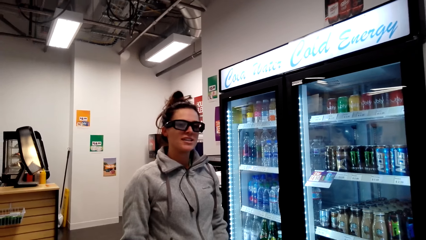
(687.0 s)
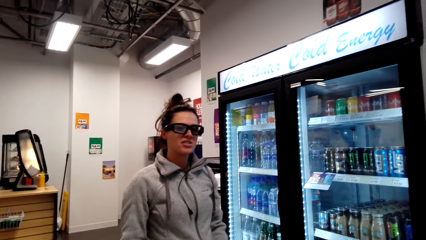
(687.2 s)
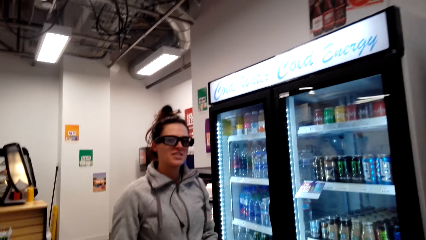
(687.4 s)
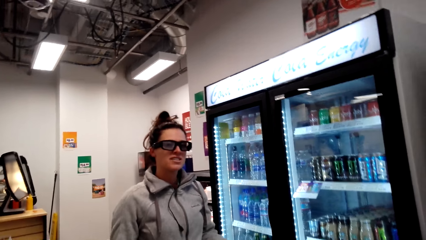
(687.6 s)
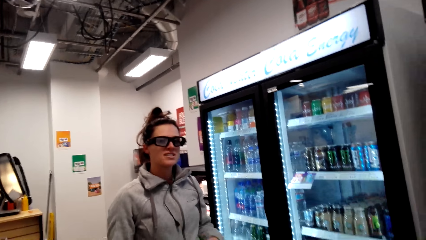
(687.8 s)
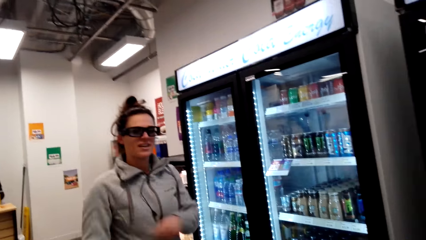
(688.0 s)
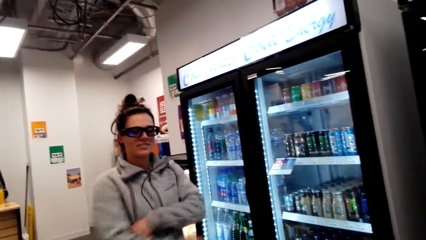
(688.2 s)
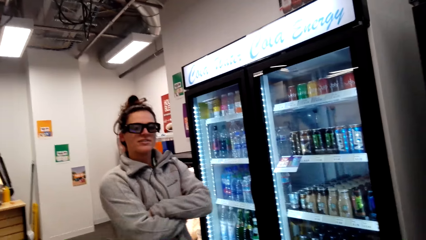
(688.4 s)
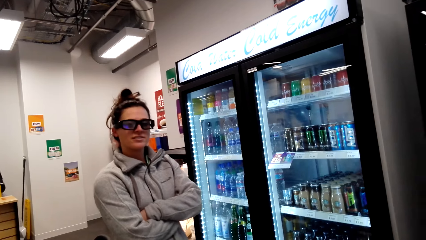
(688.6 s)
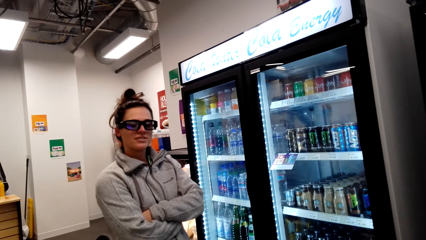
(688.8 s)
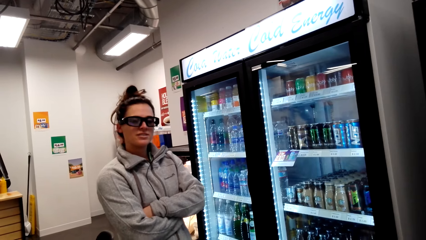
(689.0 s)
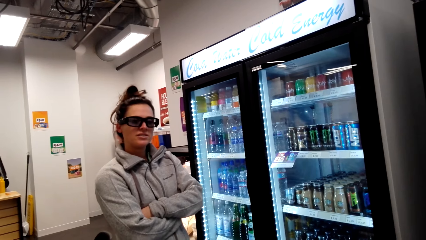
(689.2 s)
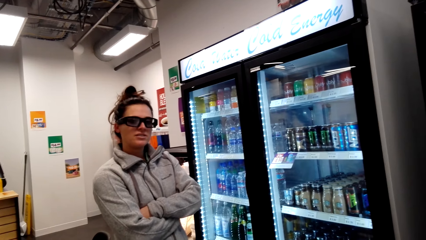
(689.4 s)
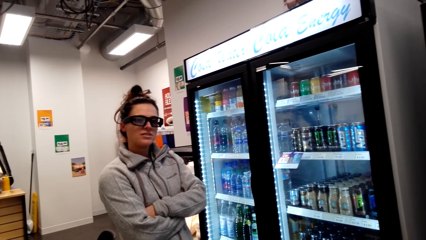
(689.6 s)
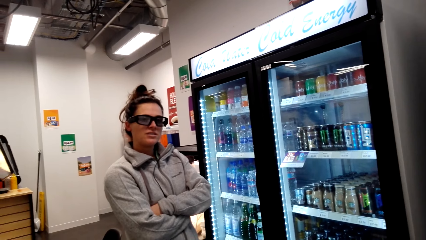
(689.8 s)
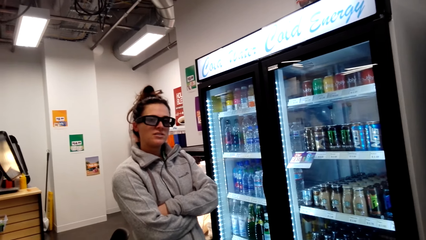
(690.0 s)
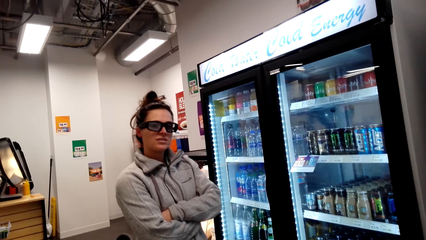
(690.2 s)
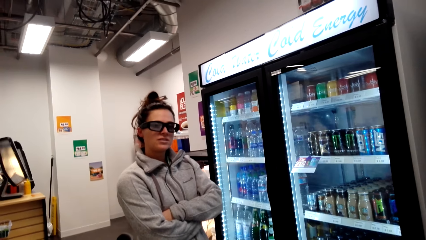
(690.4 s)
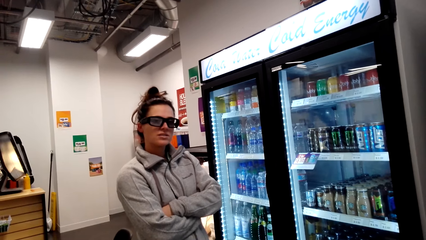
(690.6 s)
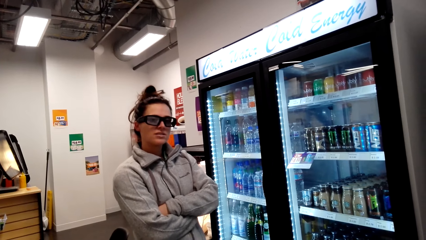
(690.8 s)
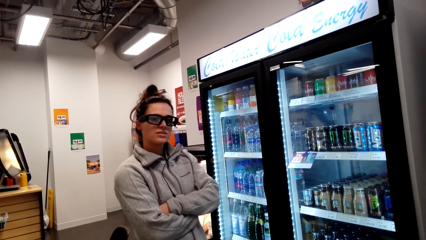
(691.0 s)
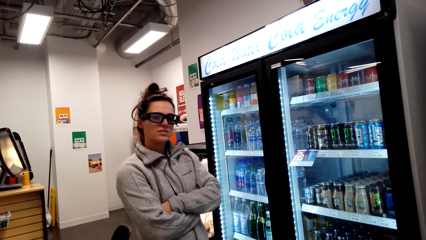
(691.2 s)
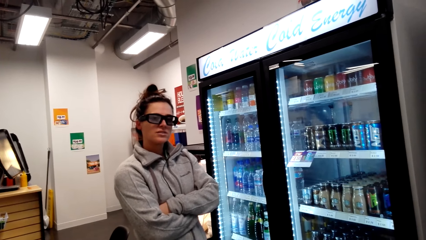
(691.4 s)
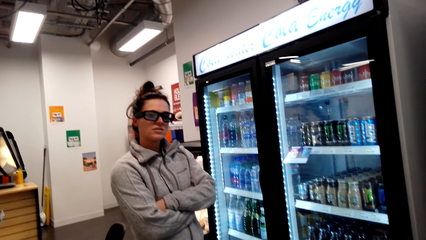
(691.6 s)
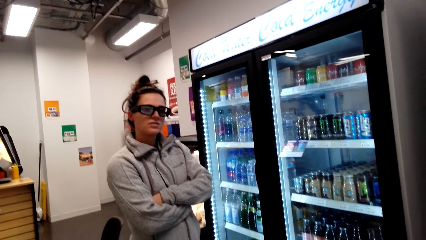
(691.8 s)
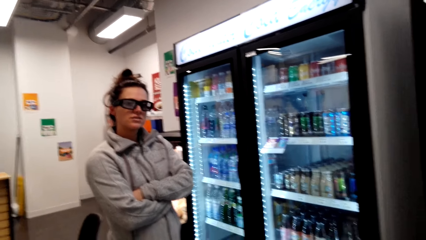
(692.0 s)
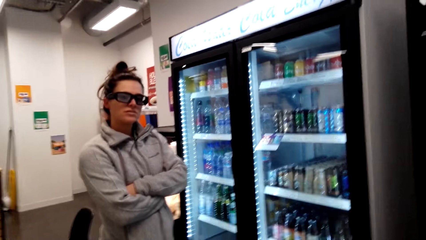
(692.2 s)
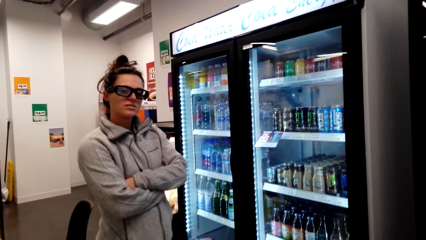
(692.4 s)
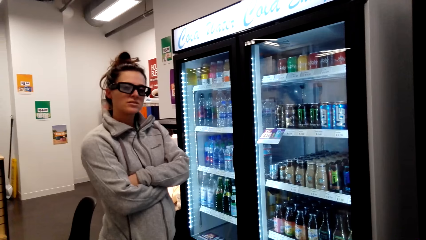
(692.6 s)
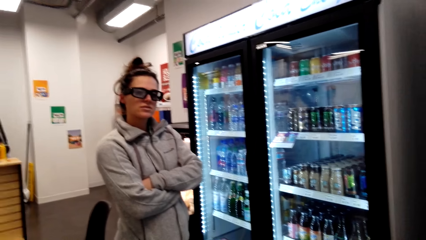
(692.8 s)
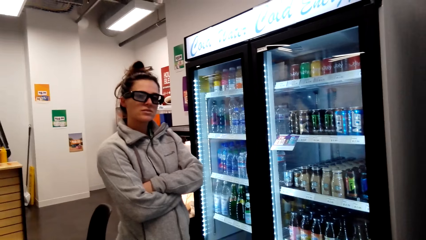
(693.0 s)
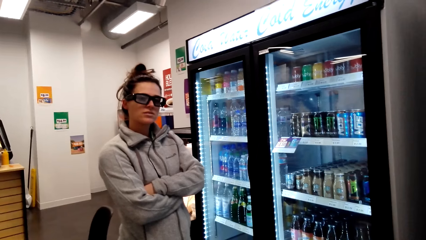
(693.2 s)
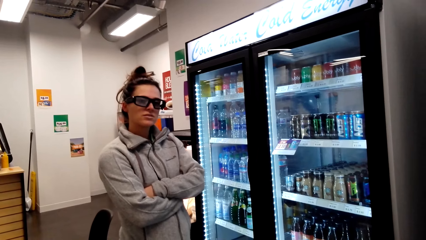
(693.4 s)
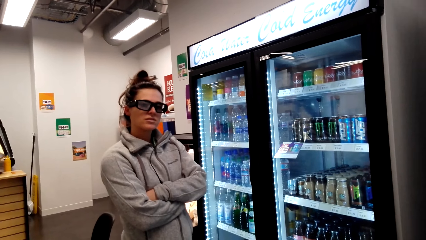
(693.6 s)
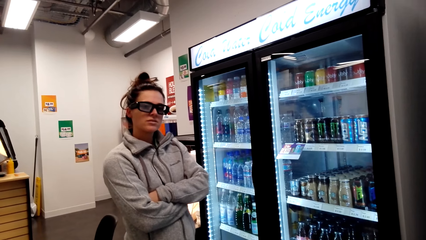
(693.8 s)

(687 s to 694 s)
A person folds their hands.

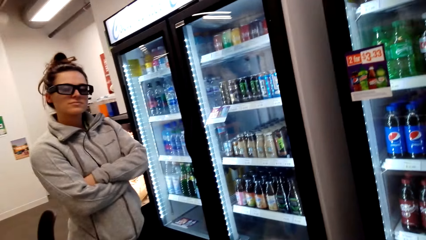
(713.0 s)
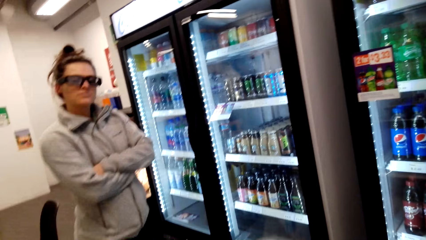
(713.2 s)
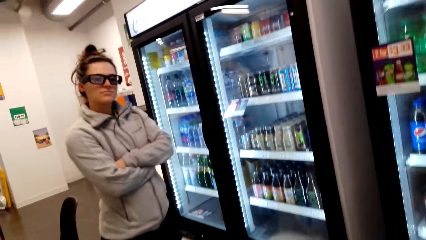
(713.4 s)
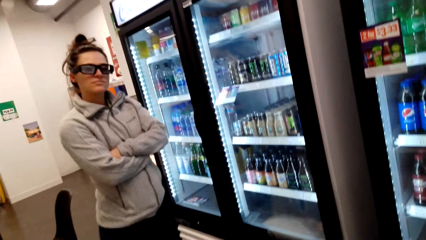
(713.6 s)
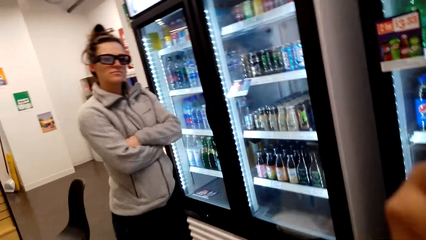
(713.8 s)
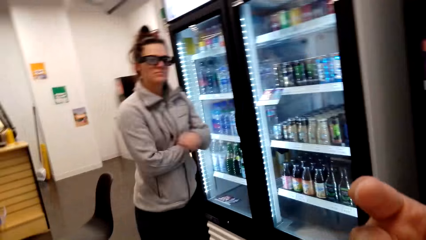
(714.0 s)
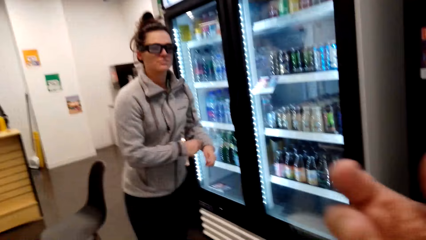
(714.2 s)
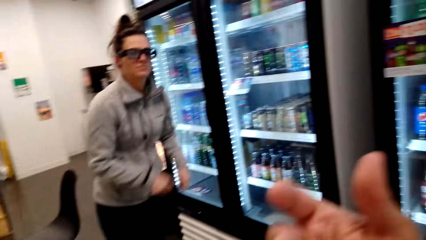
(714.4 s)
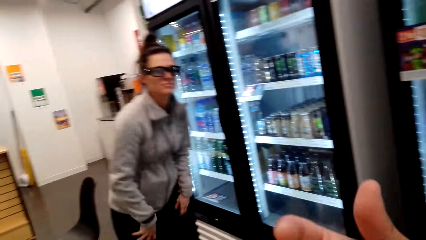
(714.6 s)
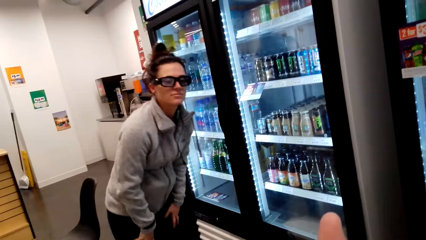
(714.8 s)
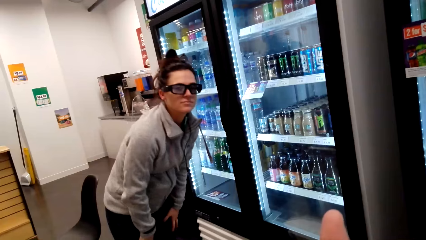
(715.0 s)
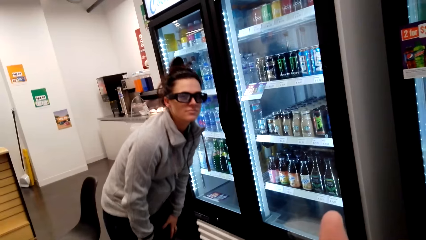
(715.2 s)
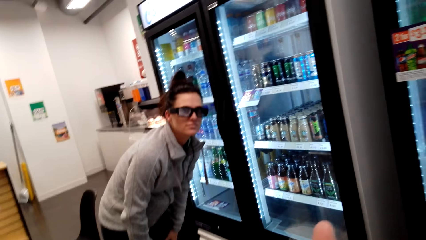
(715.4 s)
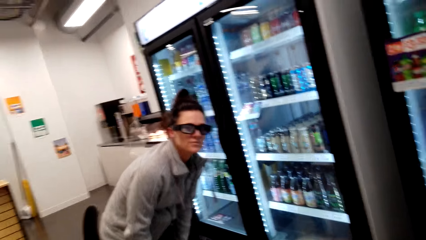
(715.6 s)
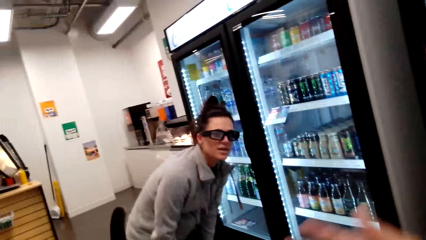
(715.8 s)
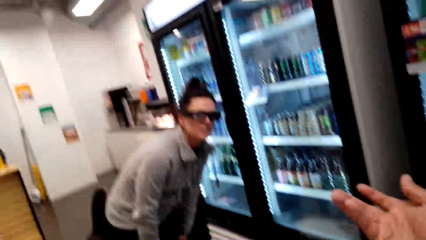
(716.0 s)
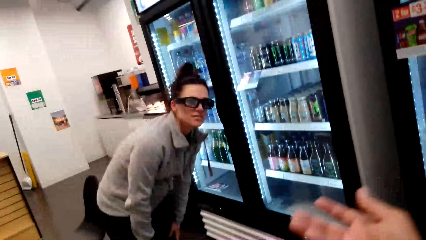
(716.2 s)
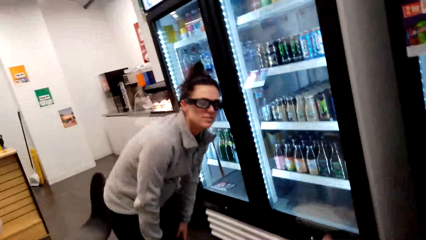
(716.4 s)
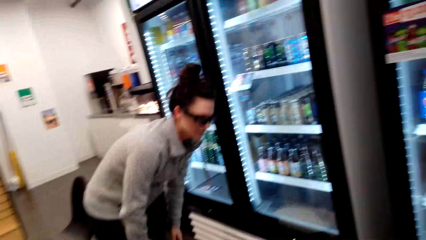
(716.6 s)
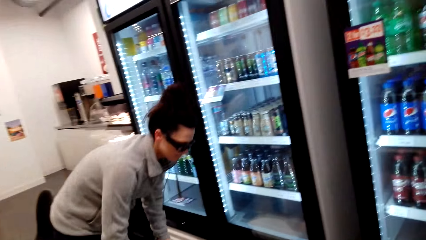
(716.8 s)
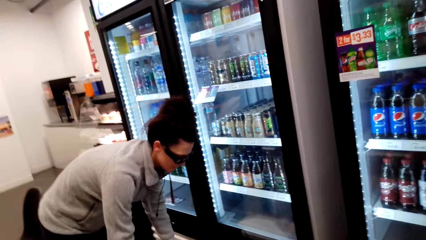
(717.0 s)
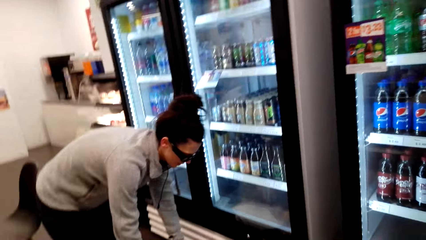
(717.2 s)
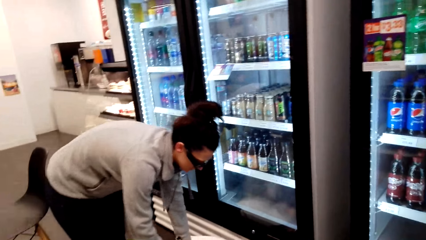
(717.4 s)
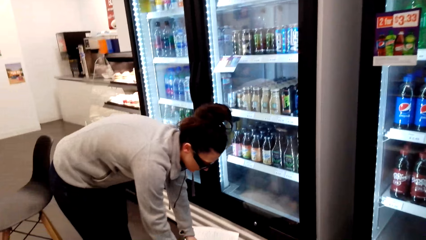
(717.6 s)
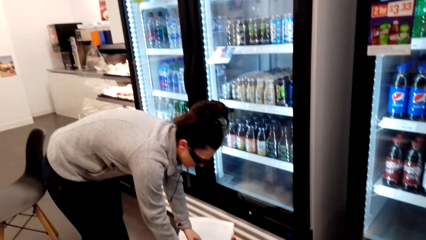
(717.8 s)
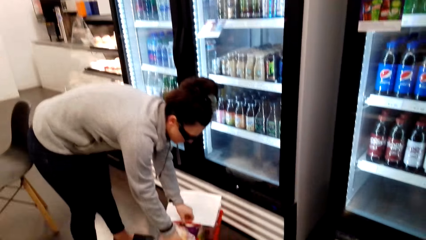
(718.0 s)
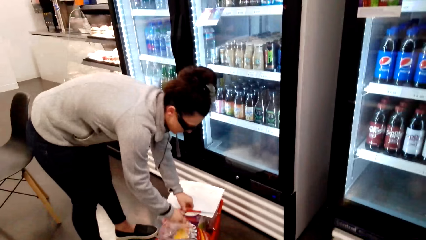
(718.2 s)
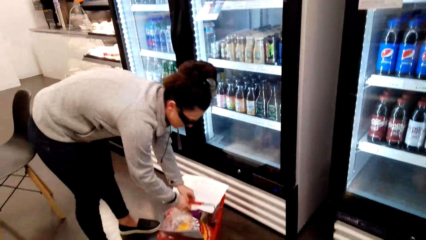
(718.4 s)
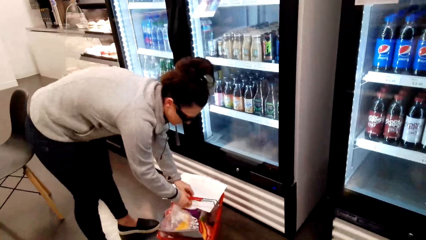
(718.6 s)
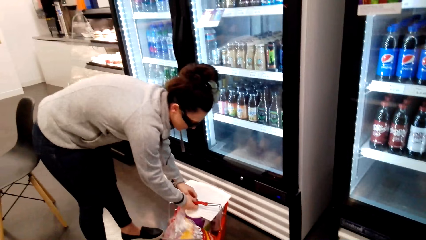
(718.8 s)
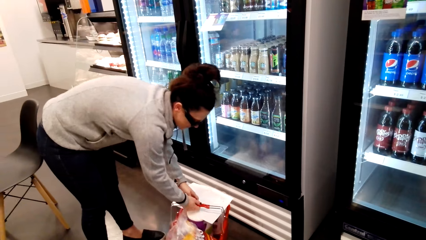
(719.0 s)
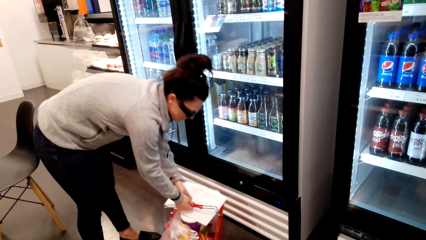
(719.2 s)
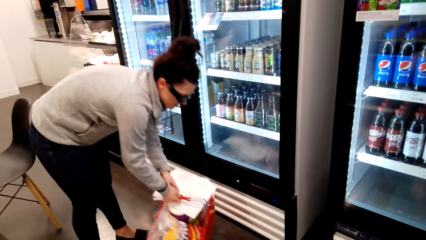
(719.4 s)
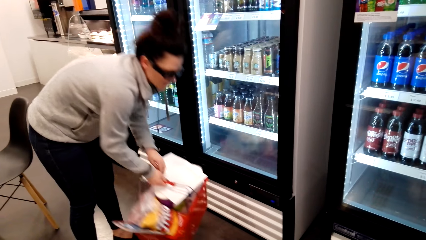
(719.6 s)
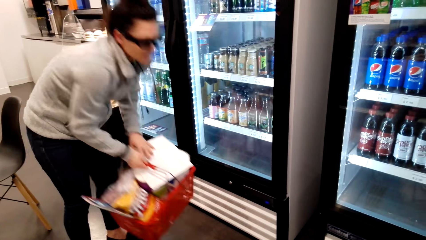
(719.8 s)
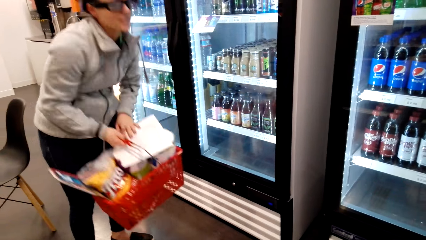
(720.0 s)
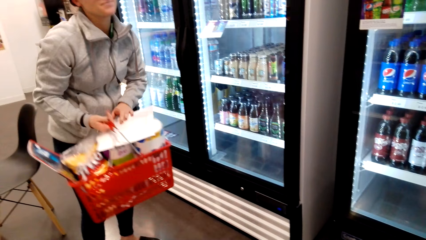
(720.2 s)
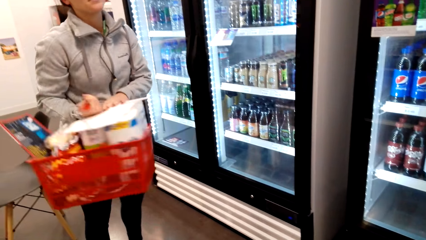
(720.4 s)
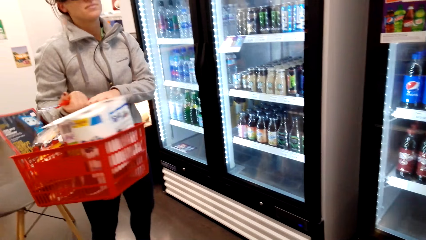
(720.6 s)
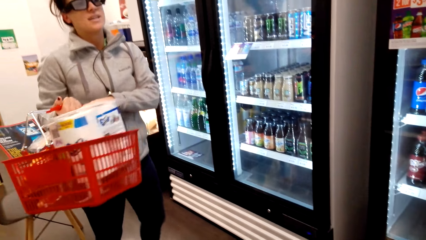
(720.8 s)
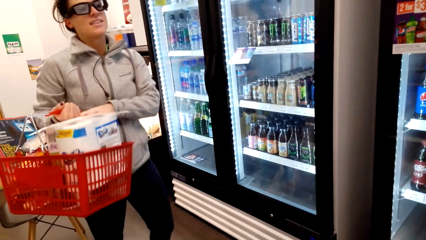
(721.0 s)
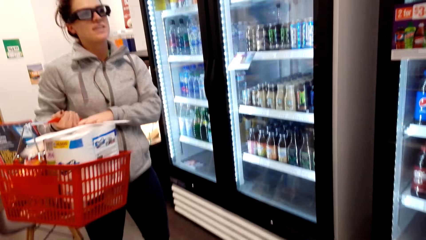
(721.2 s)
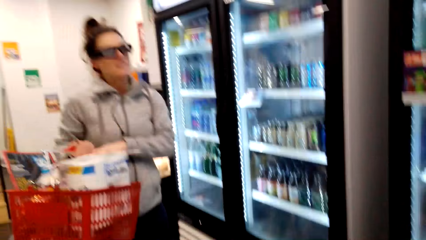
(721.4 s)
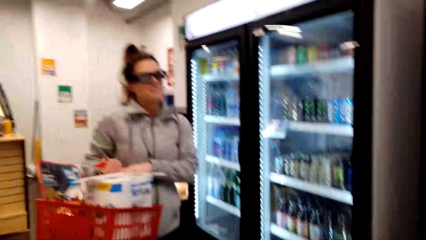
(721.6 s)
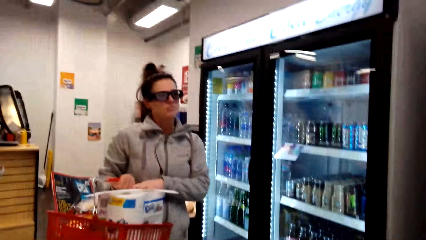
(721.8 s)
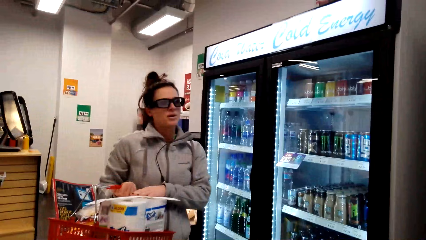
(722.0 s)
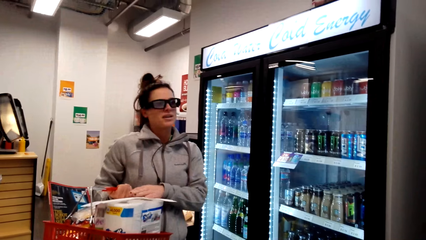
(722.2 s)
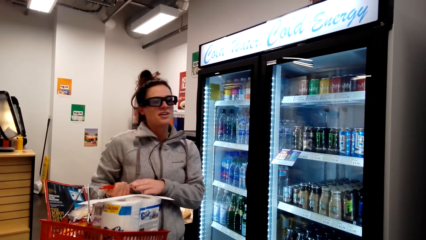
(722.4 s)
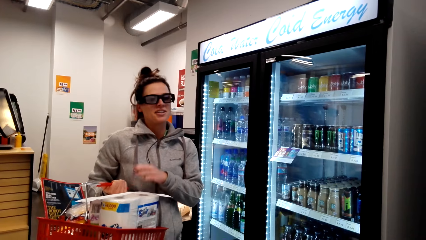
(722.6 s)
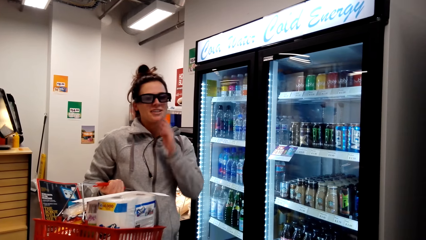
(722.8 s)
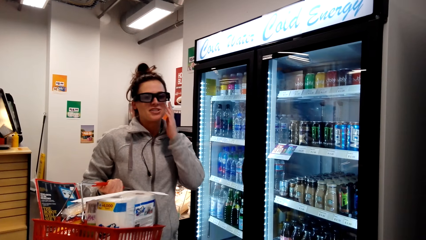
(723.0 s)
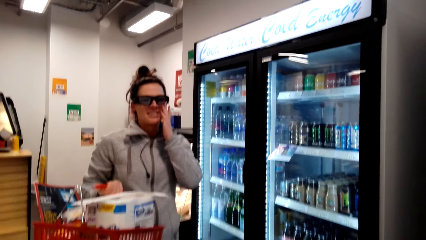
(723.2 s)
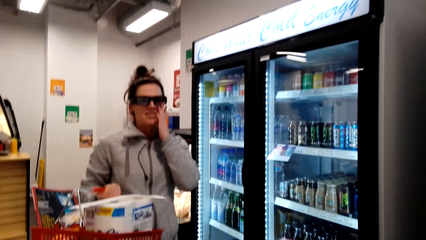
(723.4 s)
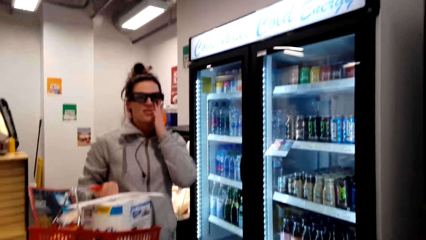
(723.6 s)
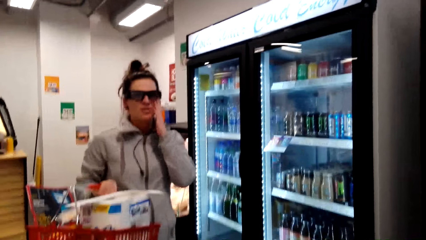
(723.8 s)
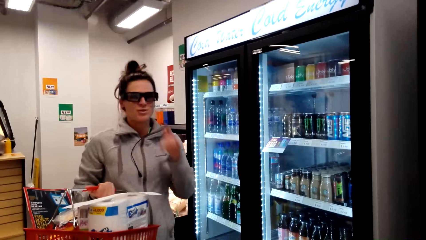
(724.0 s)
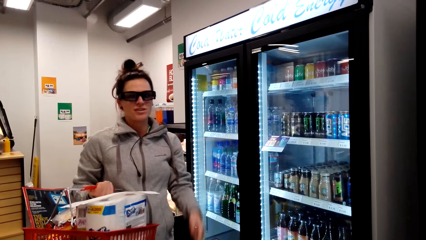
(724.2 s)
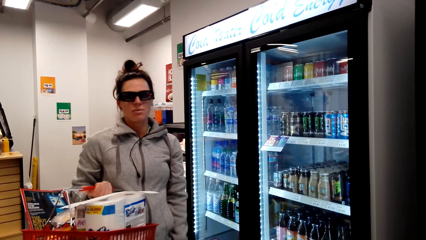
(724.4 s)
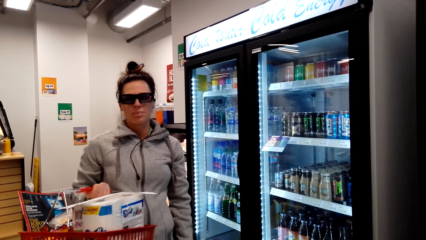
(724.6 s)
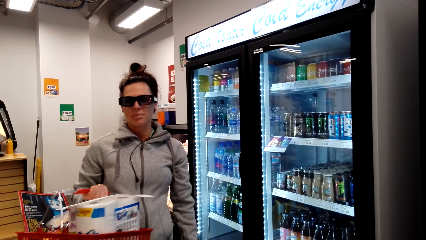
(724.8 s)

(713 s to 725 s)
The camera wearer moves a hand. A person picks up a shopping bucket. The camera wearer dialogues with the person. The person bends. The person picks up a tray on the floor. The person touches their face.
